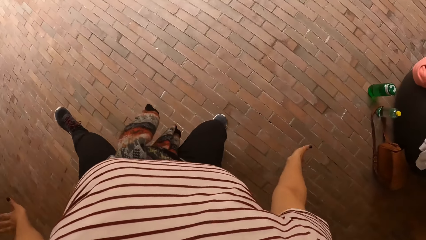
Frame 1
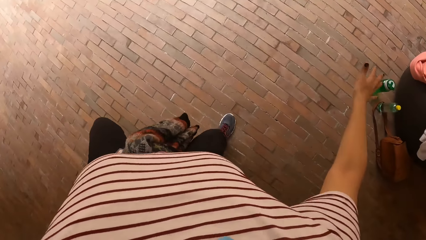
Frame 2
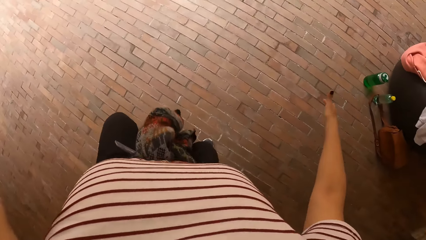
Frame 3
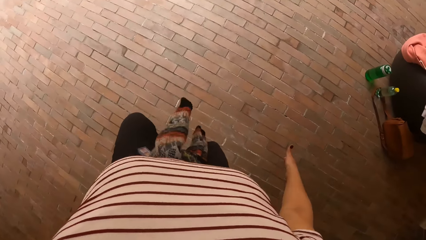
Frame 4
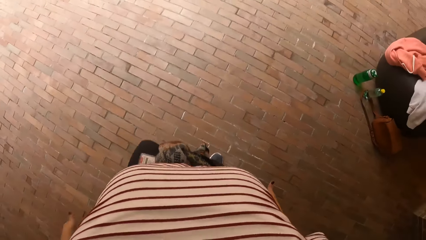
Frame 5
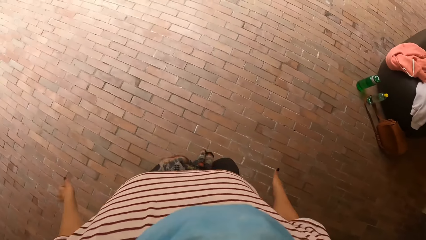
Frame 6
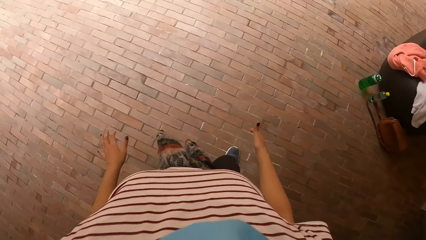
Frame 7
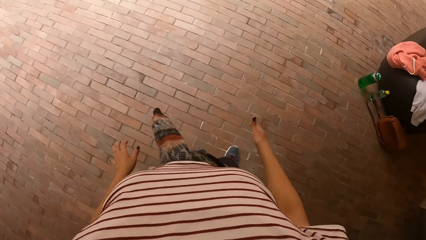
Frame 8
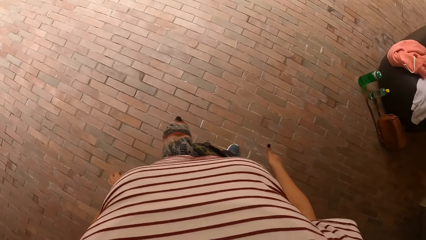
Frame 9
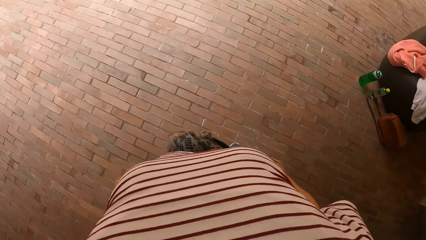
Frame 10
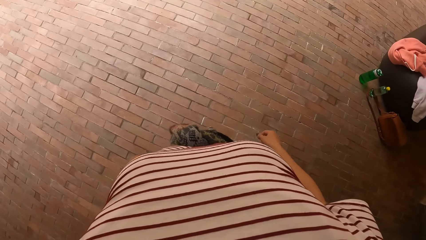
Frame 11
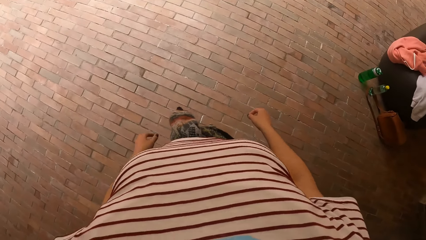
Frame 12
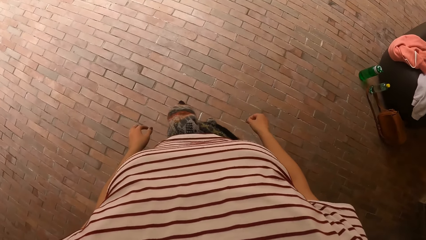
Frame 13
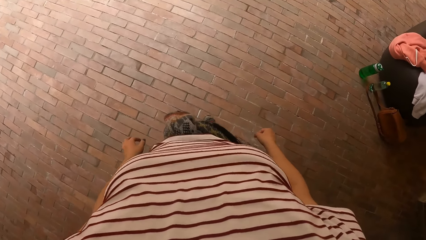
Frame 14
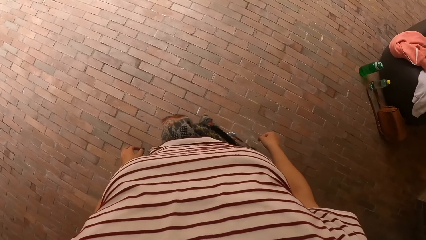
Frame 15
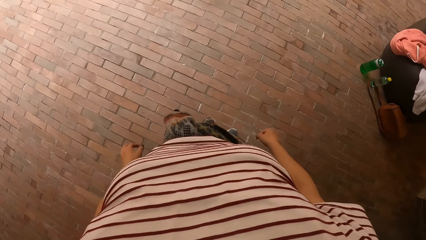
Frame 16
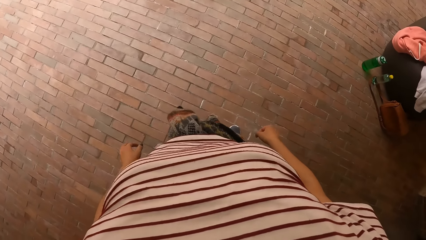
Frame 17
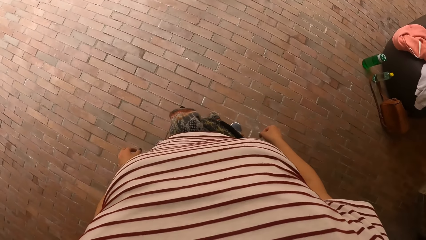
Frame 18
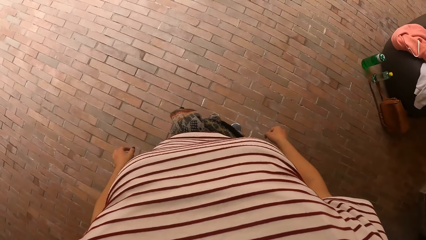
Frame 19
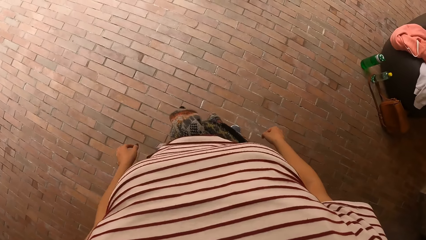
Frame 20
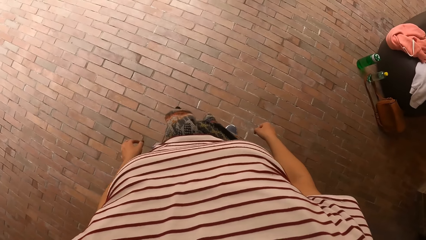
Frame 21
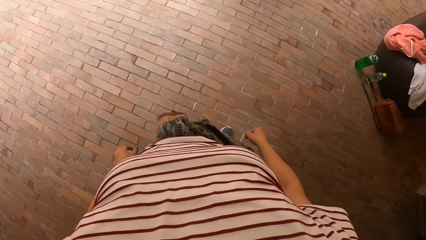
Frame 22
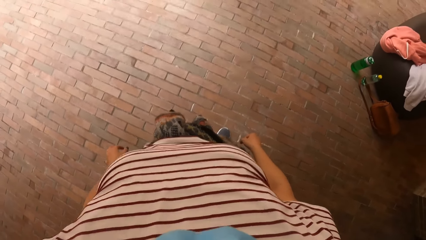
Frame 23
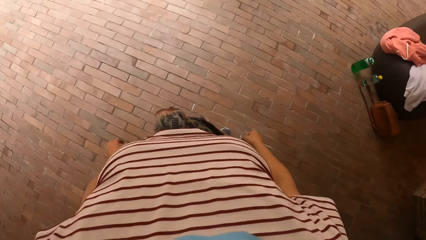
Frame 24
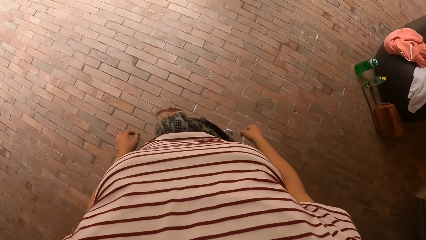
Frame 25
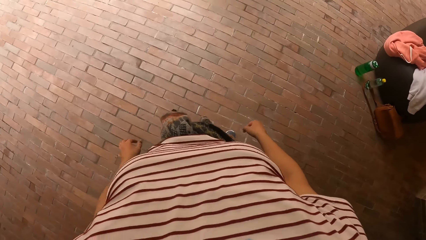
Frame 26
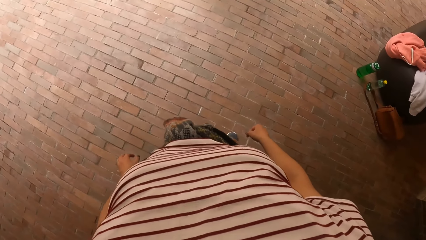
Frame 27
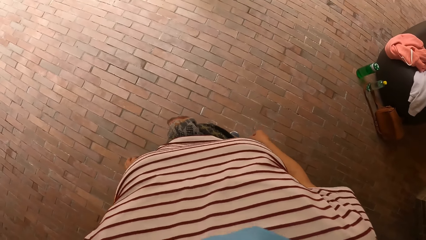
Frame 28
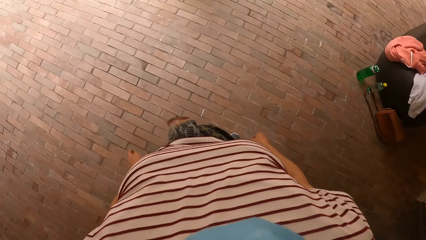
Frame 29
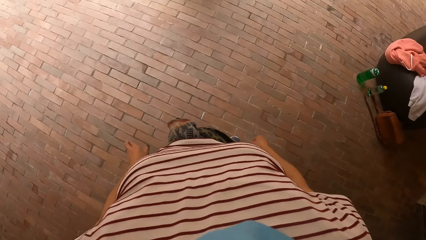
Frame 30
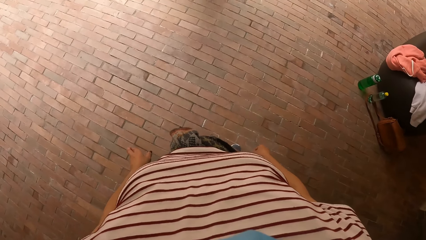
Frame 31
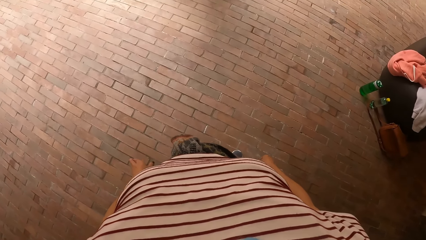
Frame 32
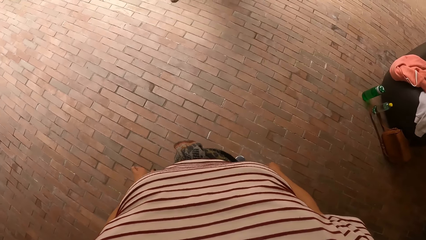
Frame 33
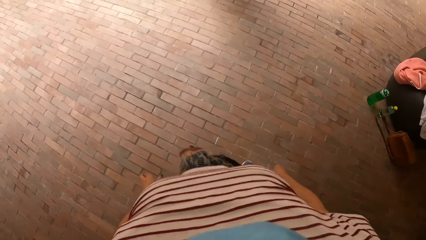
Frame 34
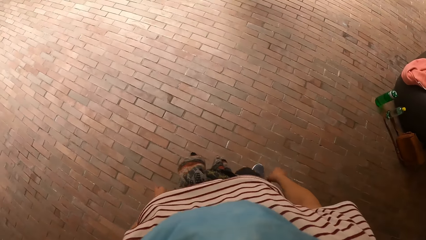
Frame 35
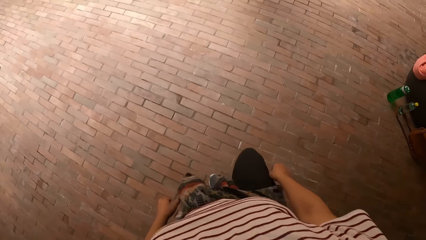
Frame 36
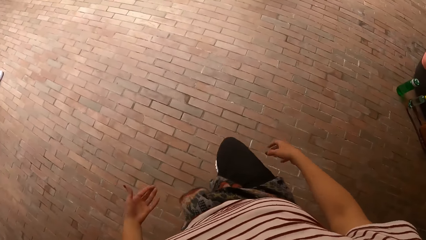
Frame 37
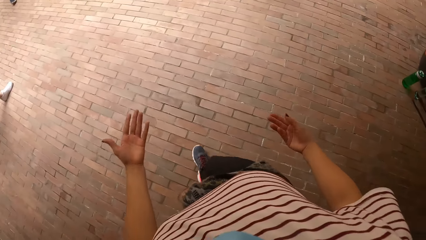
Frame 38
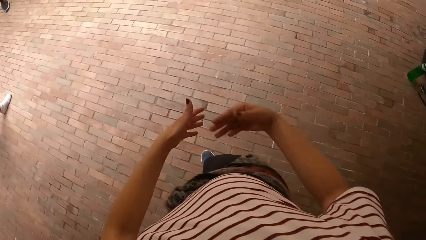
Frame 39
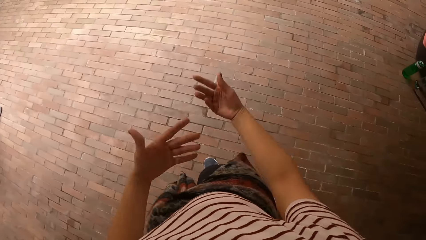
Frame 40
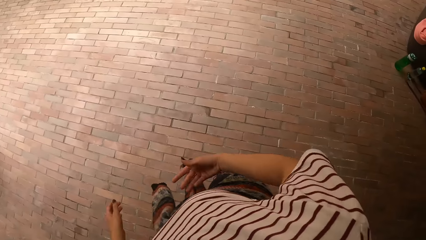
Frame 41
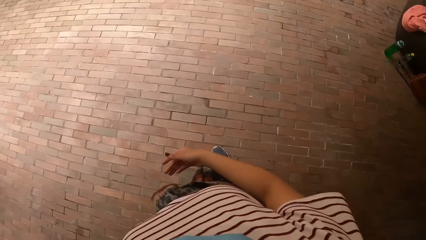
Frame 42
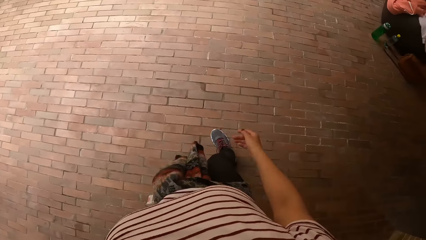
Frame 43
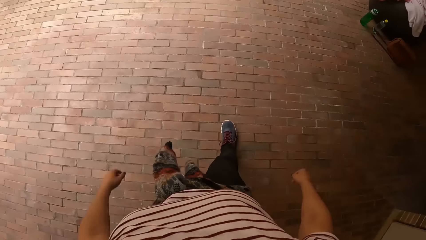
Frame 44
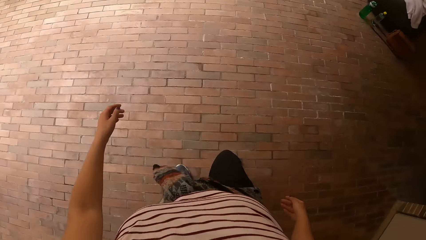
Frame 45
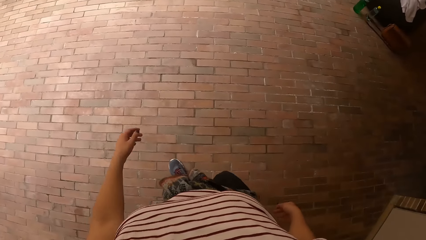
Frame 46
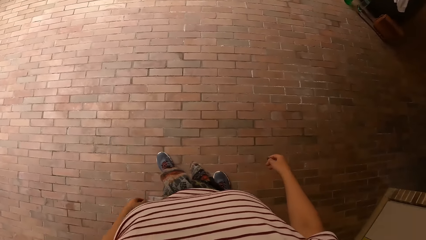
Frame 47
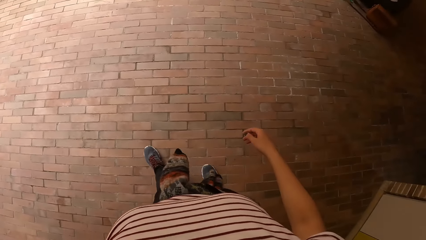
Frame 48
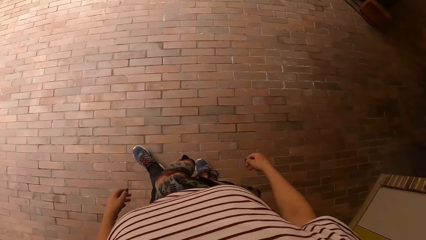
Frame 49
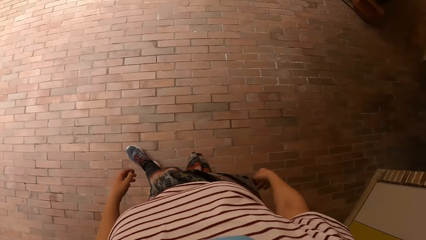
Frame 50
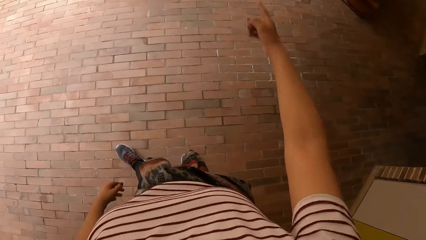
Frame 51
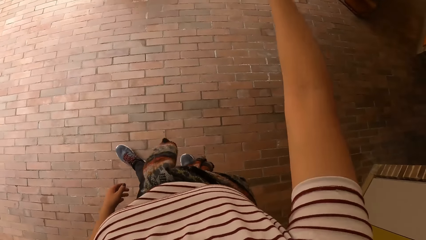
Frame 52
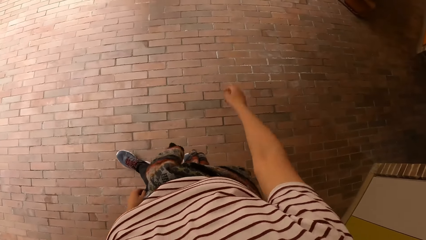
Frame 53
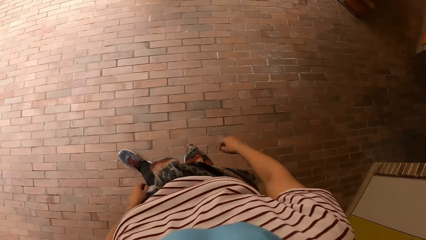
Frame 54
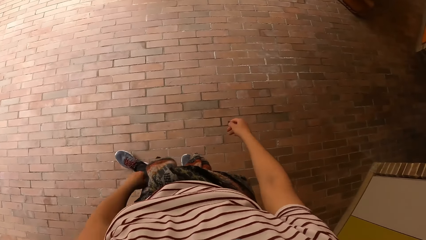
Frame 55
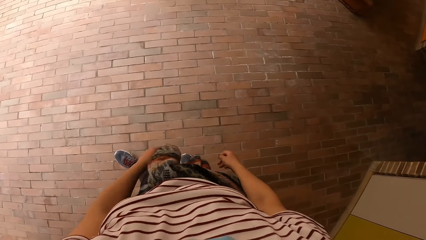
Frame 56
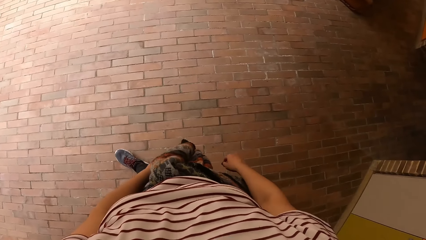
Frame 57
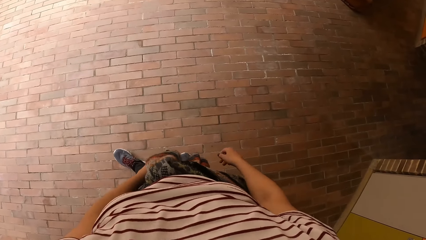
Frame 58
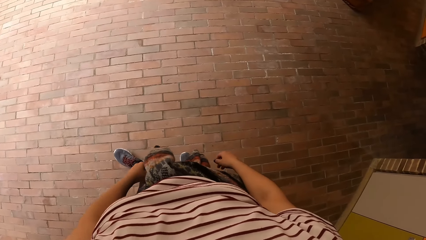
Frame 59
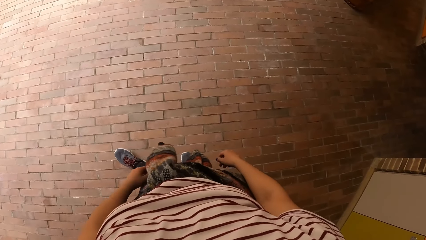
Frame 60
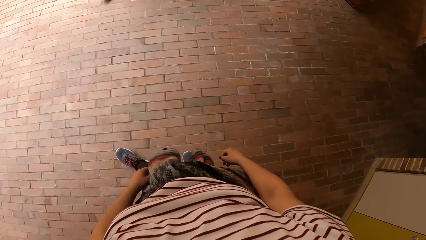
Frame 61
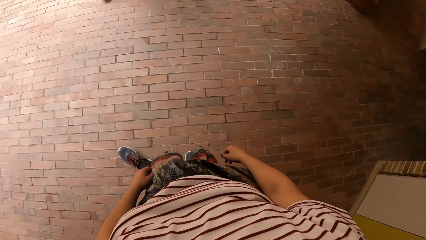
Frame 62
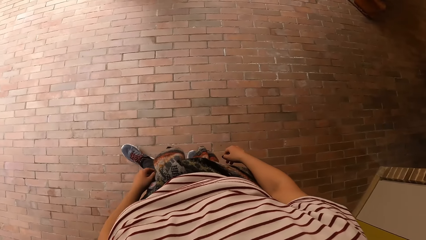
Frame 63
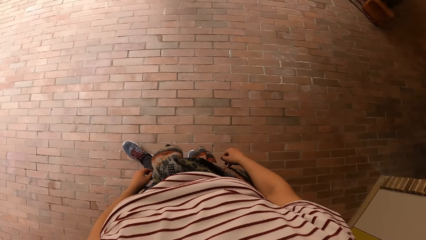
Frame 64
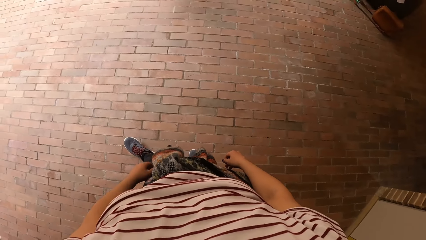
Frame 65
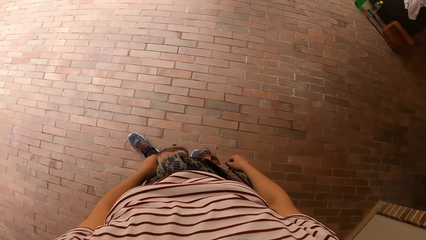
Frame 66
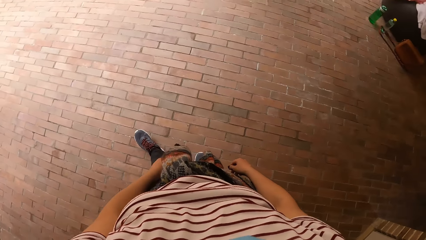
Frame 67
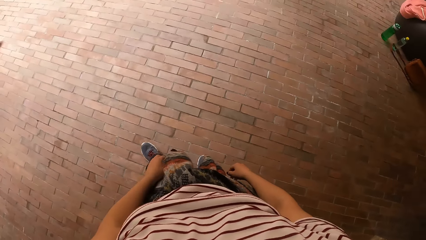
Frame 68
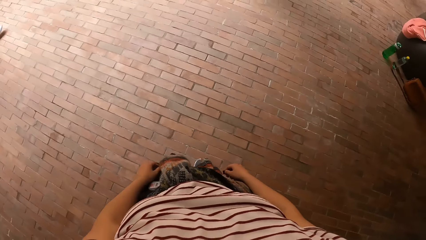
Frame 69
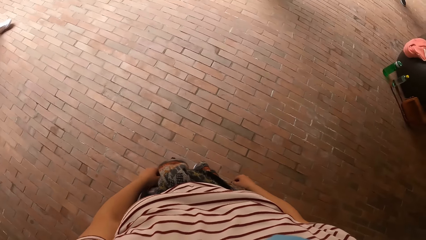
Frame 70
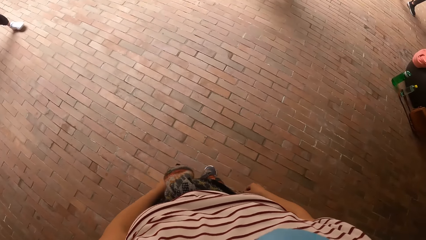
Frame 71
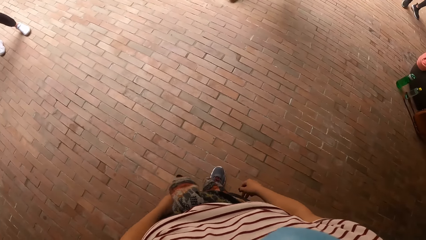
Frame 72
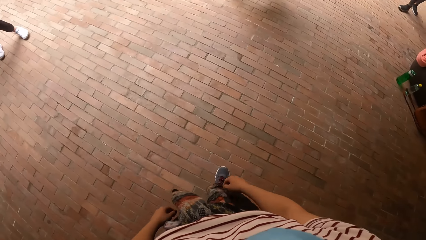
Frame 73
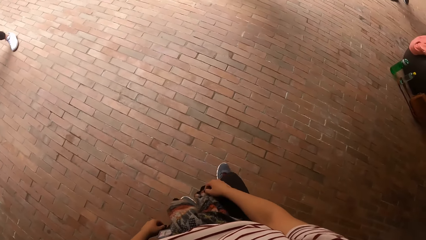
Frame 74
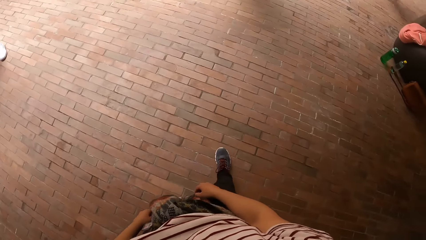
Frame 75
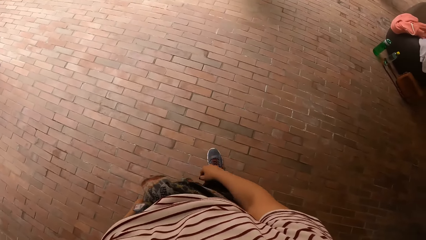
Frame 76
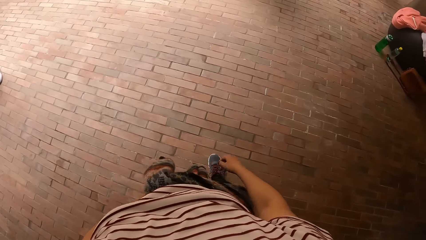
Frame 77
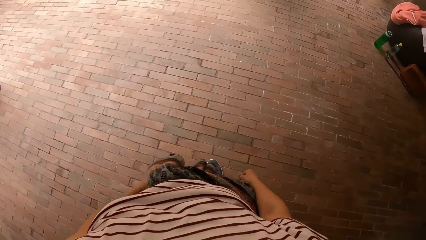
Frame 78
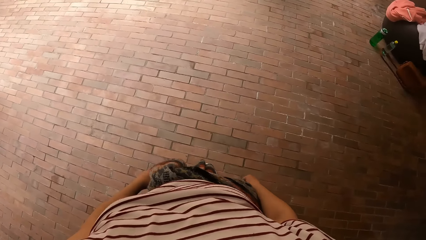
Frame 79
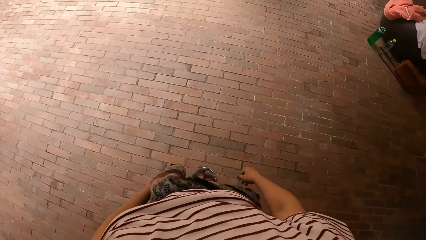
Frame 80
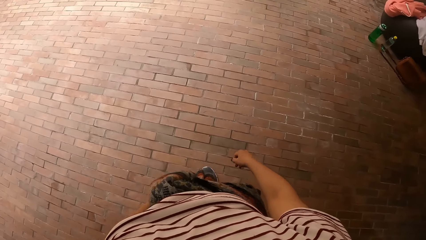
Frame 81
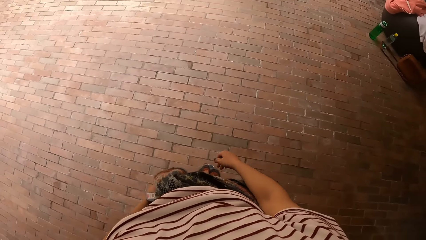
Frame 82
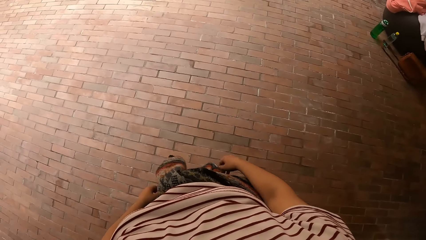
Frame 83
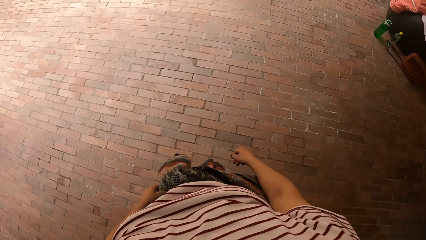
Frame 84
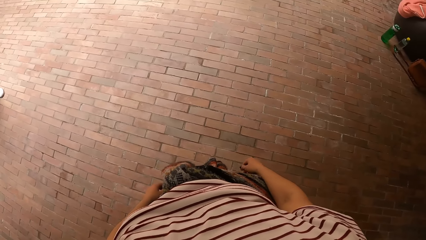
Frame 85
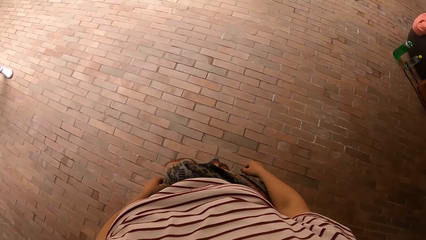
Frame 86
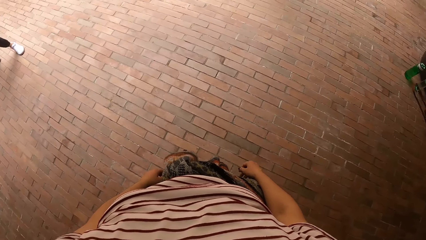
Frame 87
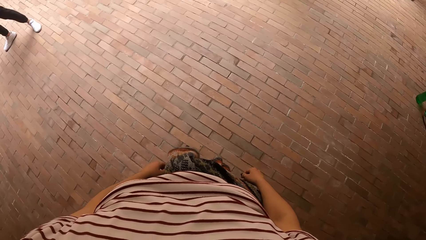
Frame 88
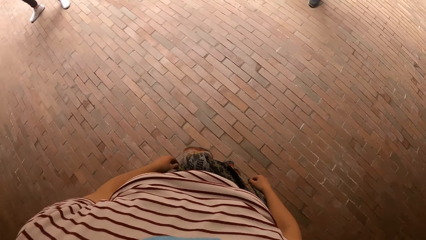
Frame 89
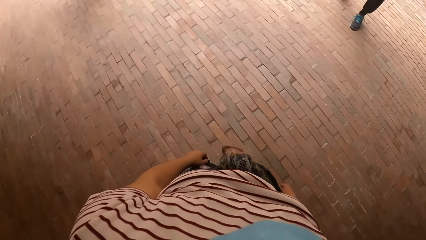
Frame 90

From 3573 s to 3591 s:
The camera wearer looks around.
